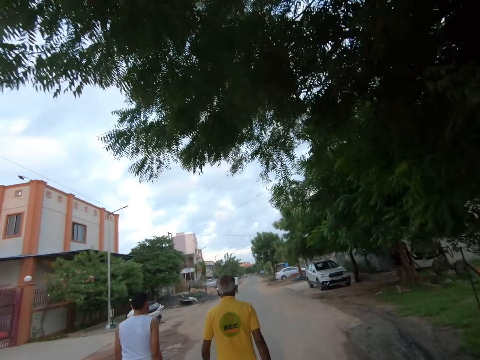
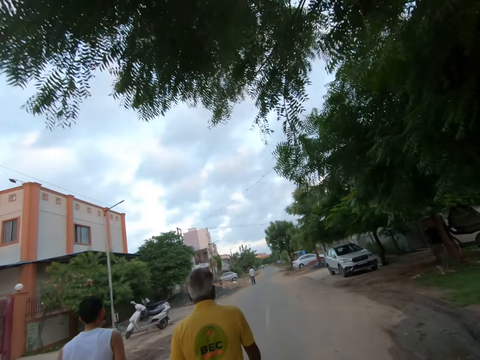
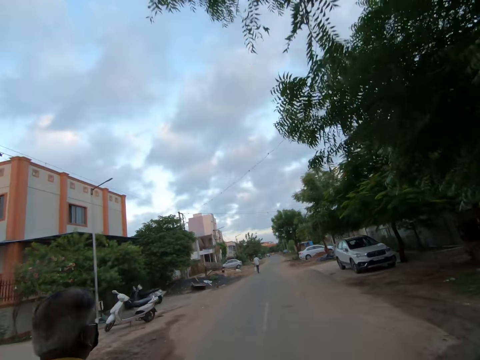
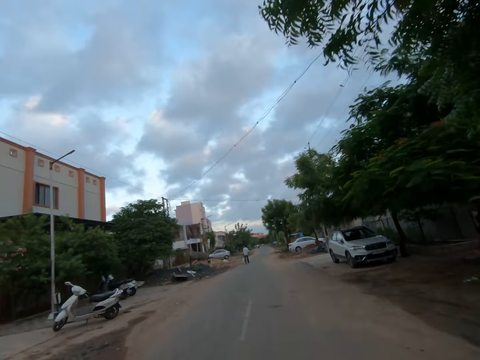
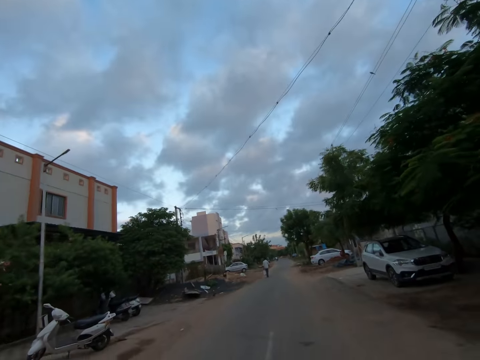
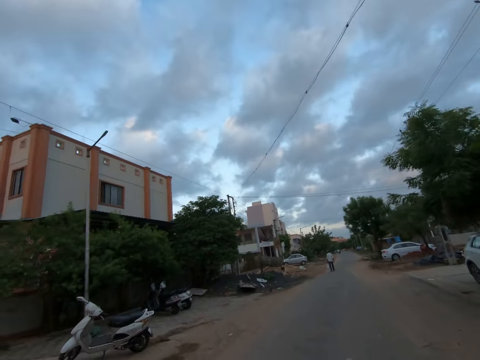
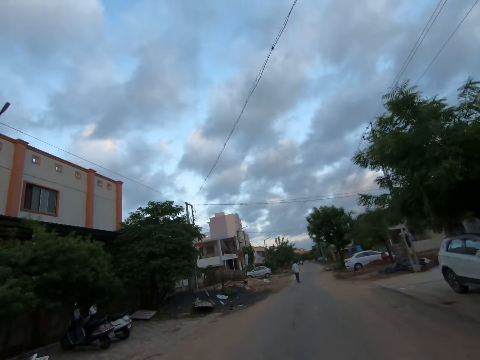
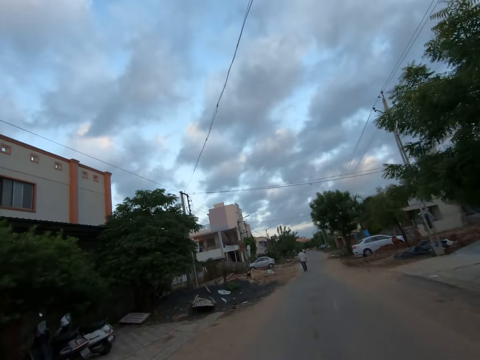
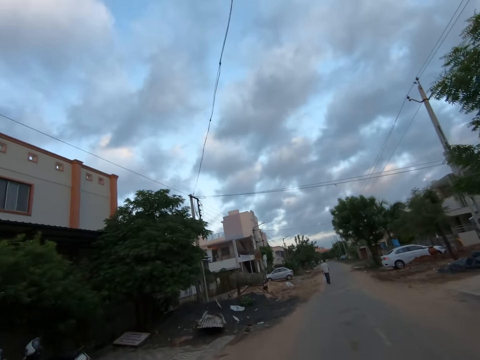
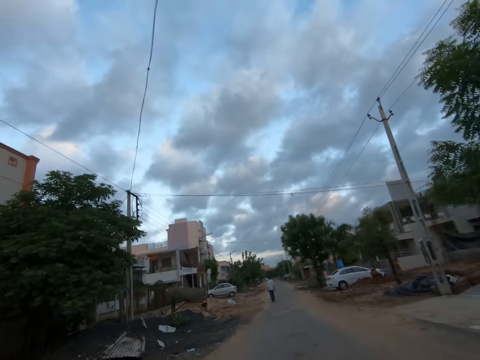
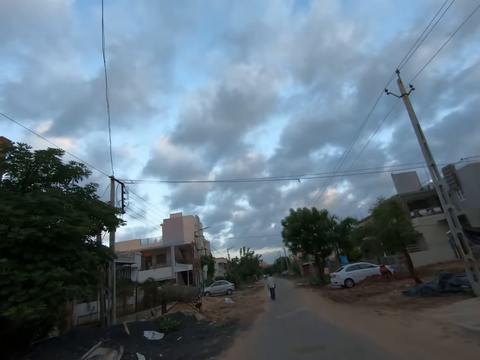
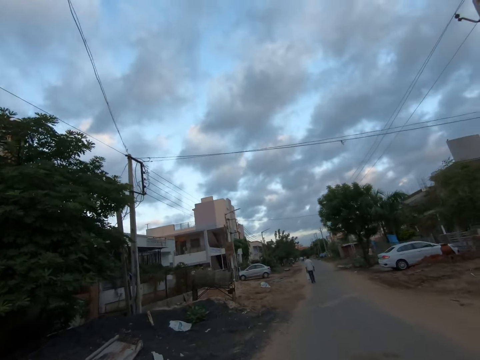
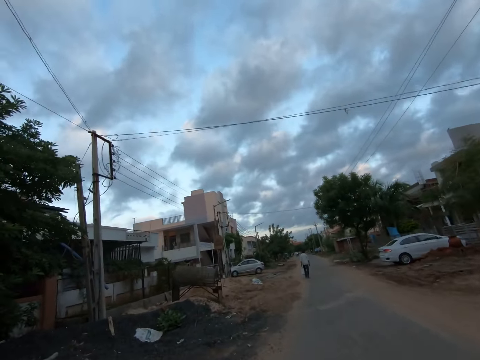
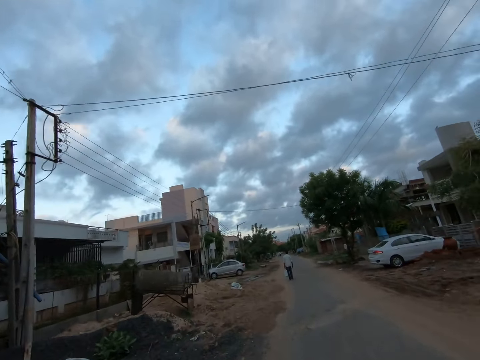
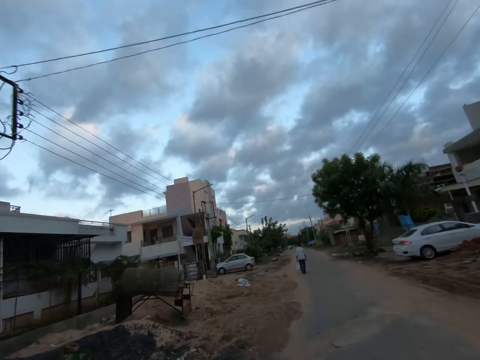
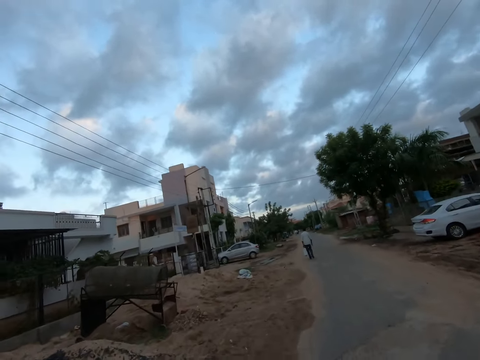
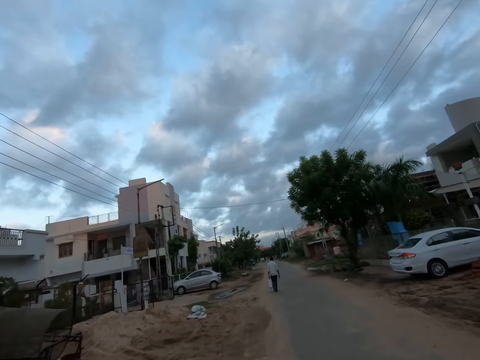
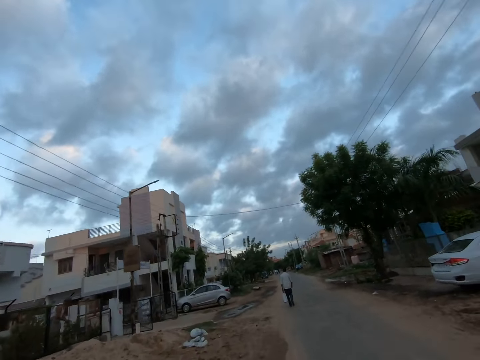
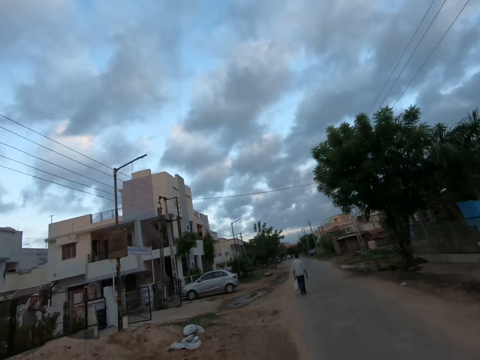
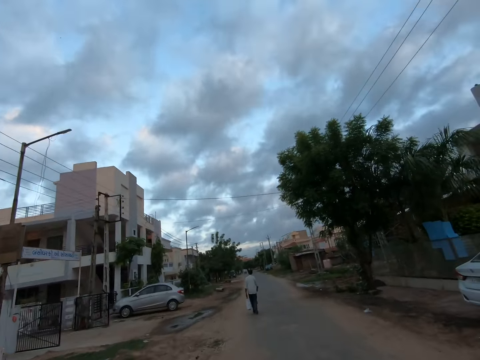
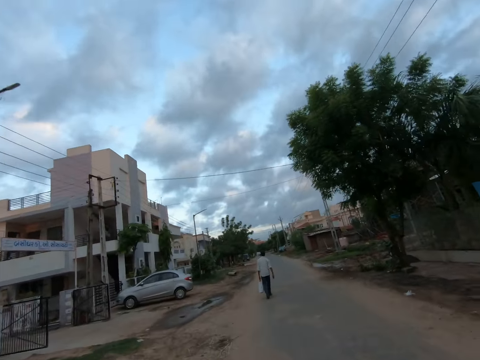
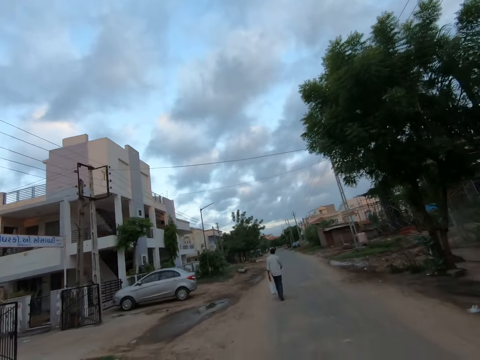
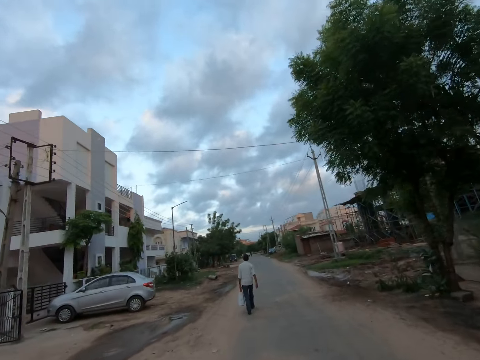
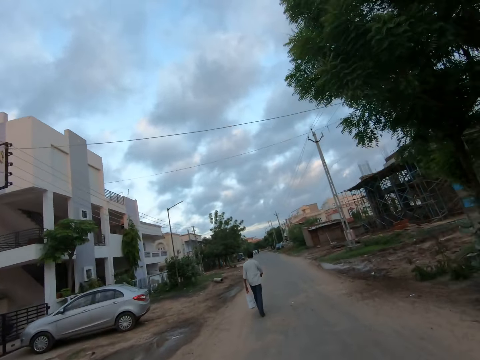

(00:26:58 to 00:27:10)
The camera wearer walks past a man on the road.

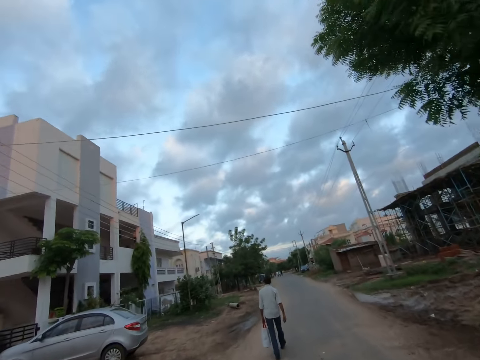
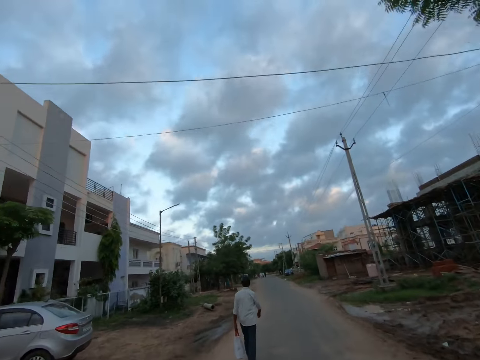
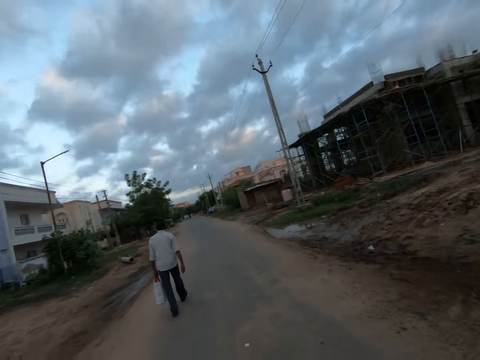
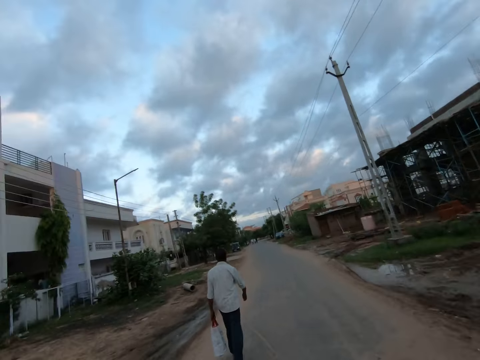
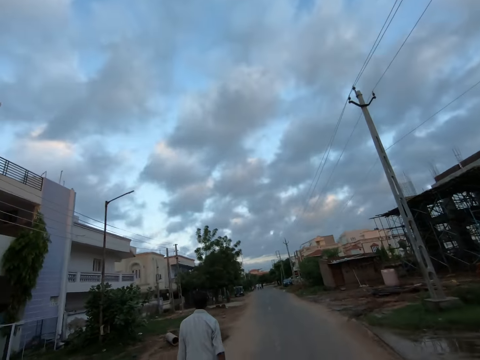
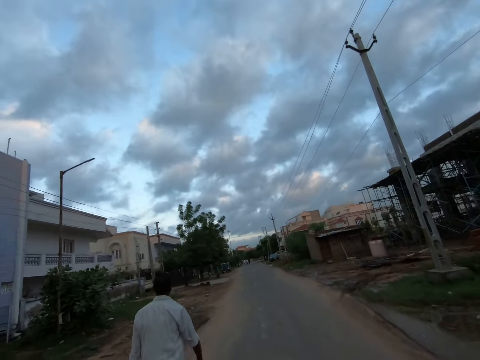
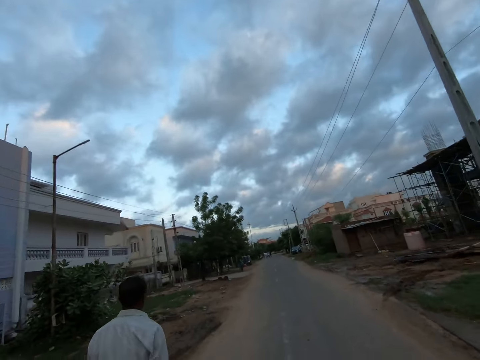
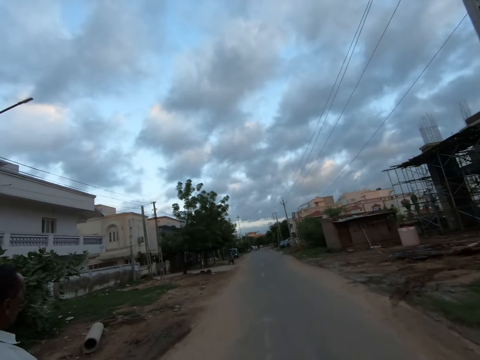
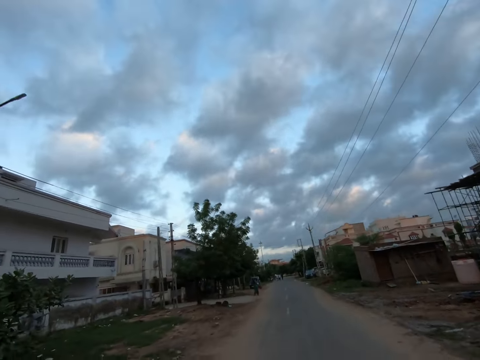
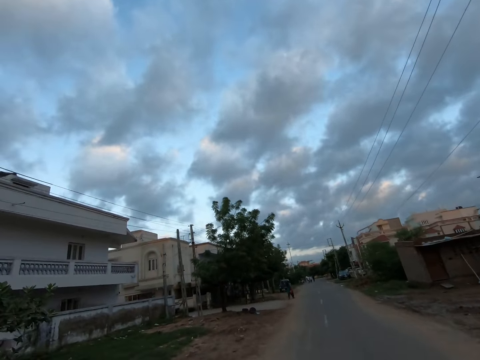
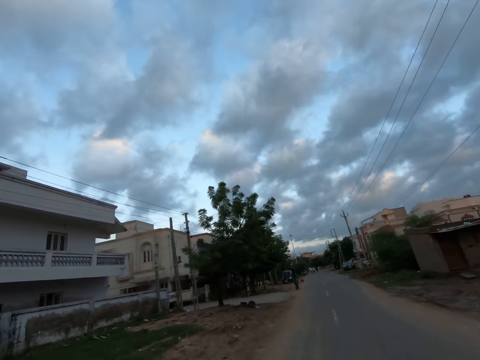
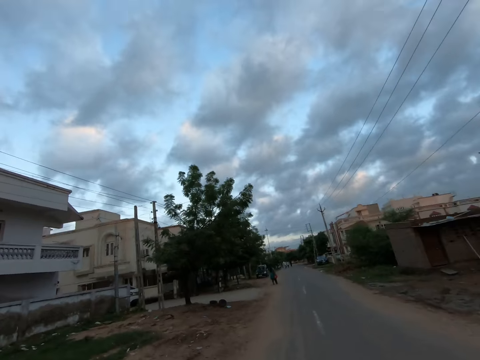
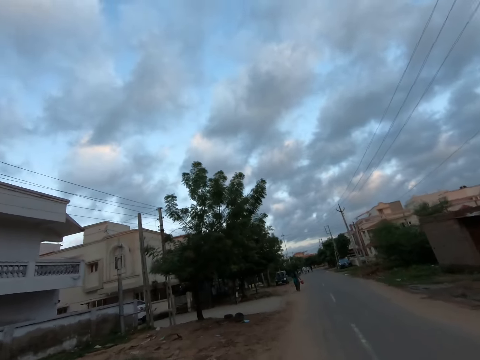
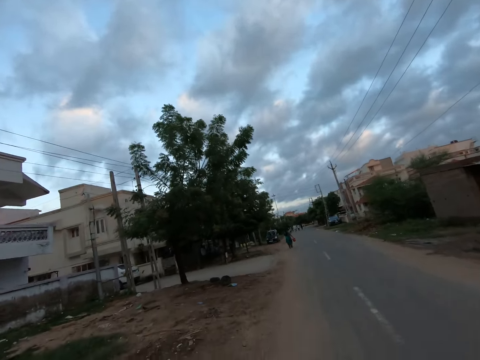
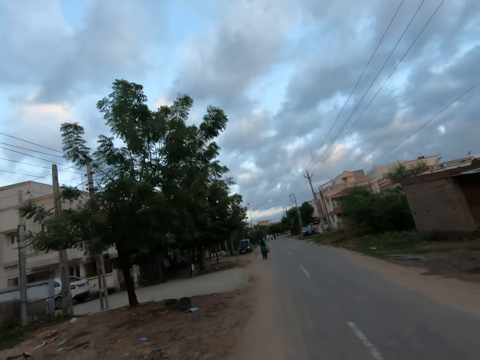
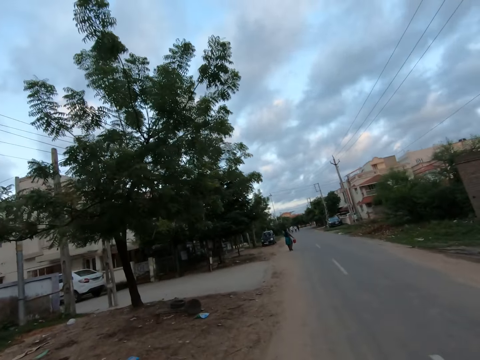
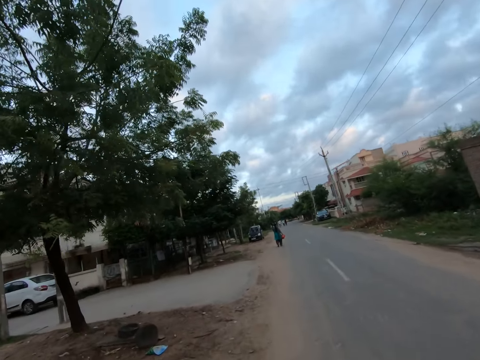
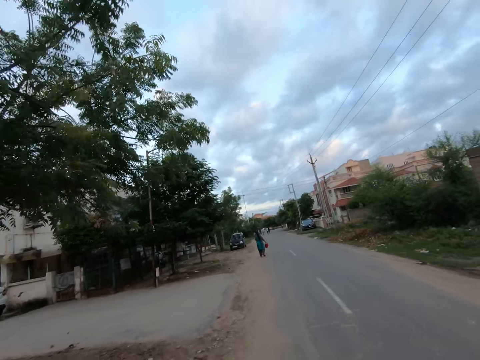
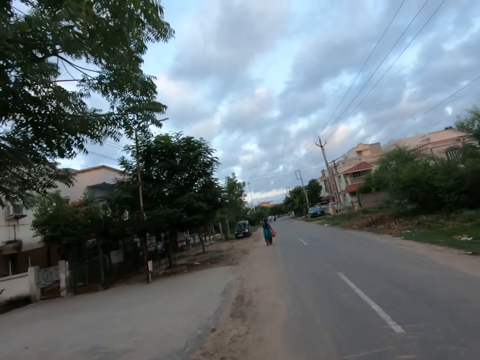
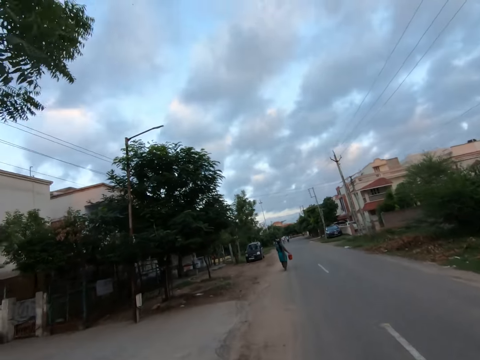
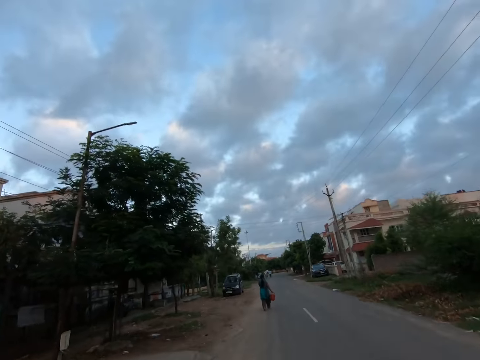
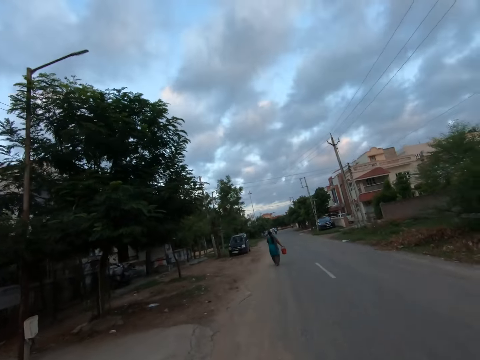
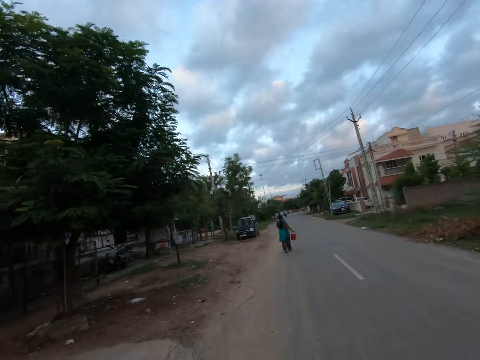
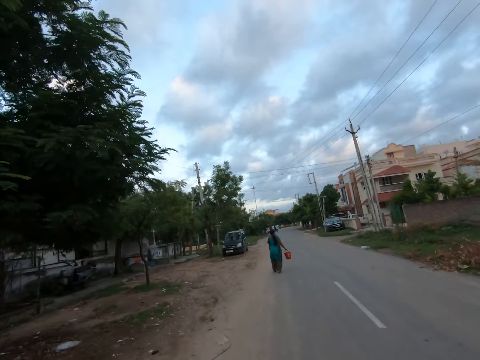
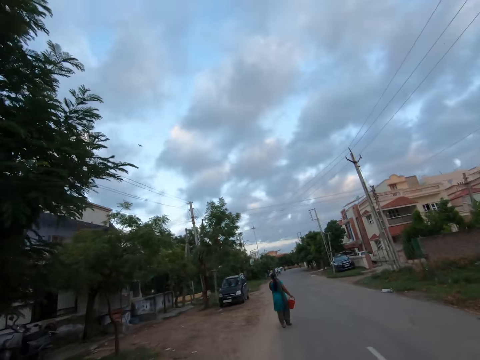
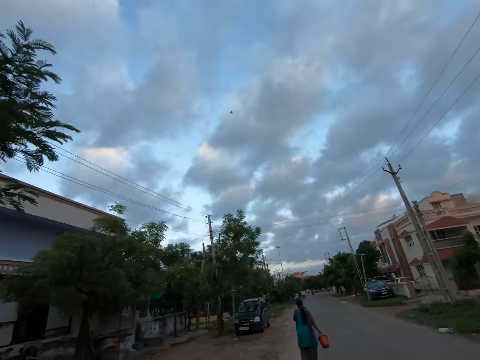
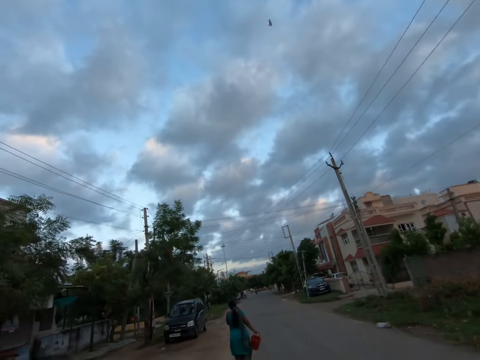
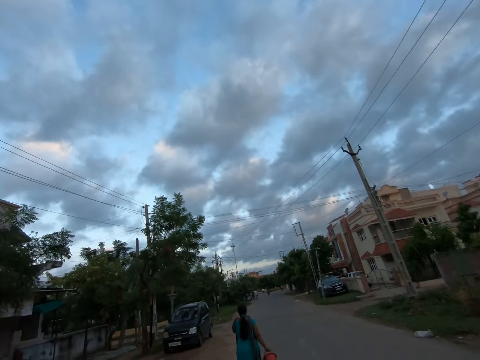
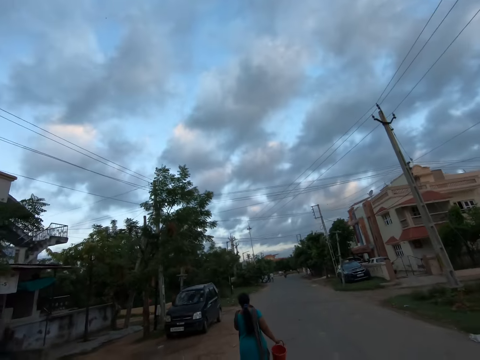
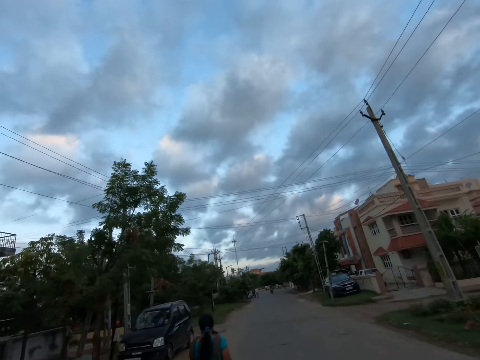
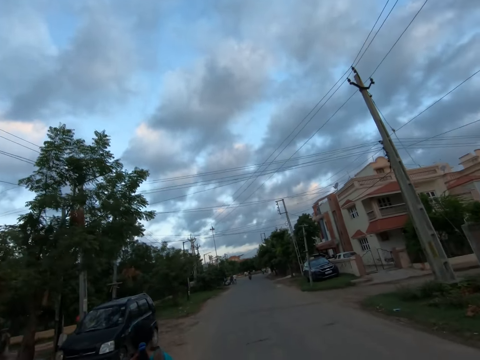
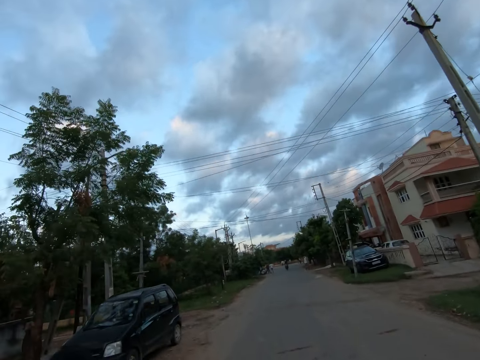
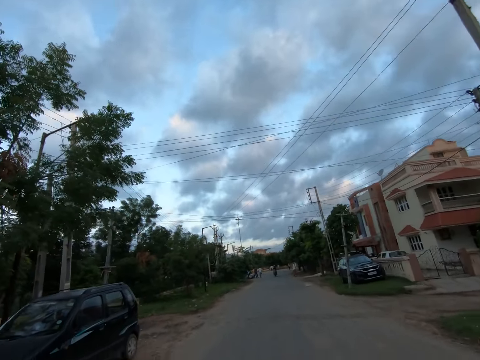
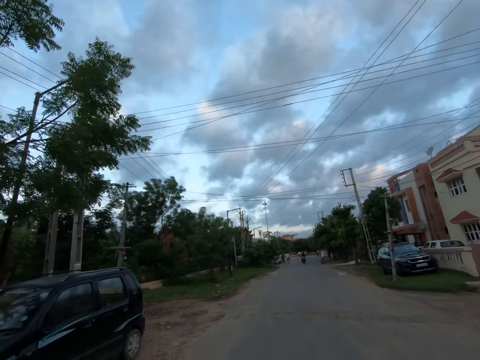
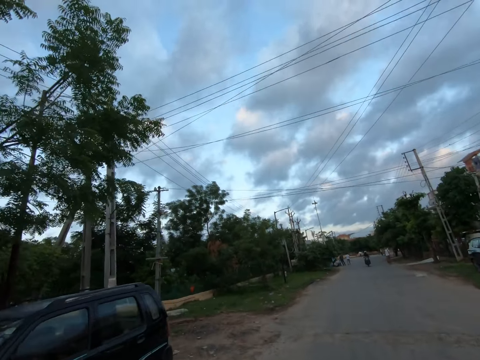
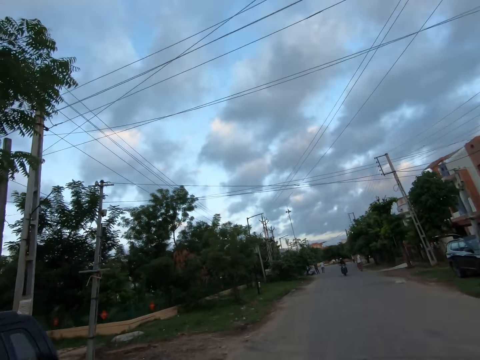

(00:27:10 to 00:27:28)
The camera wearer walks past a man on the road. A woman walks in front of the camera wearer.
